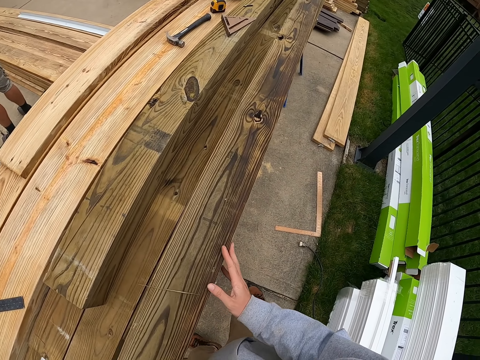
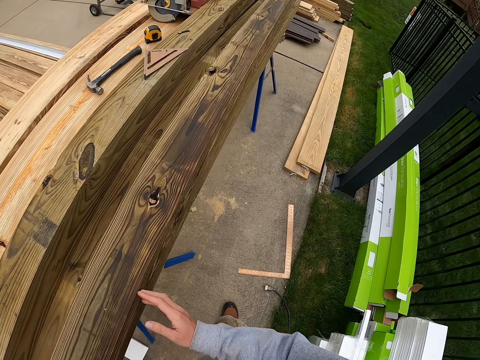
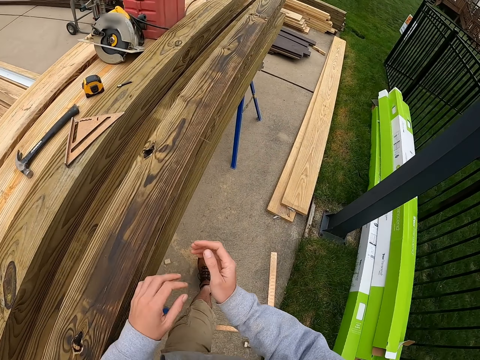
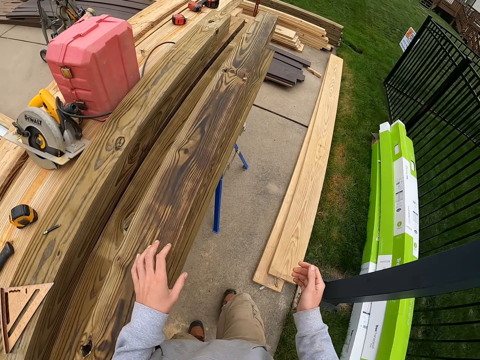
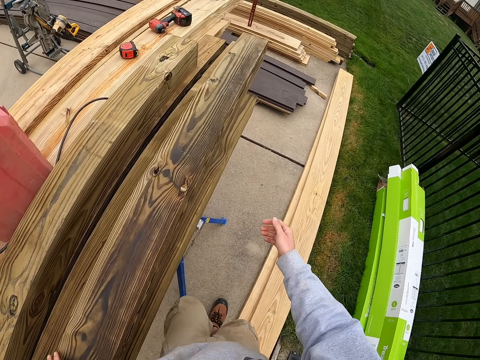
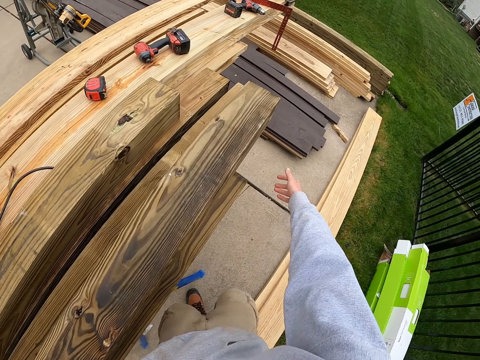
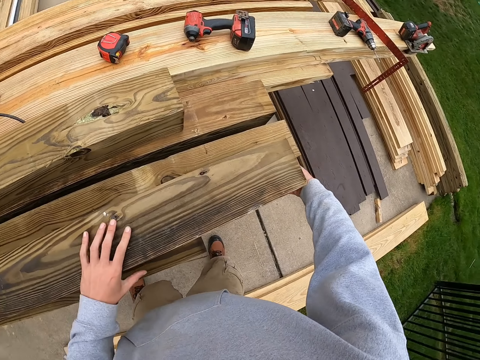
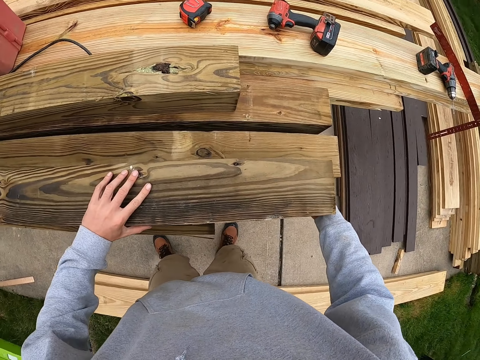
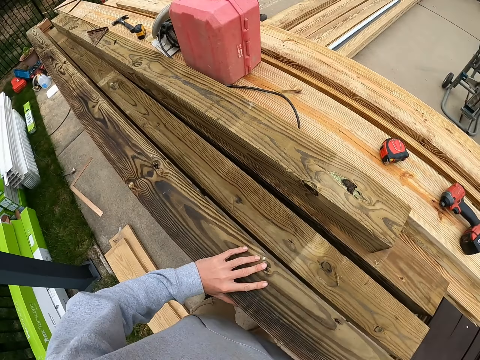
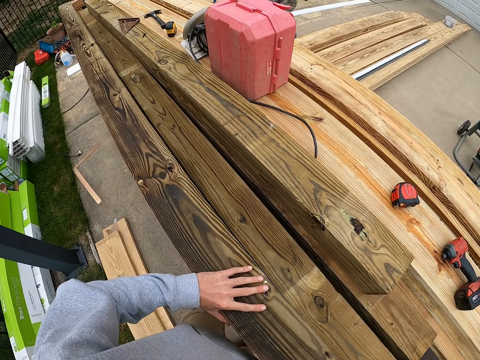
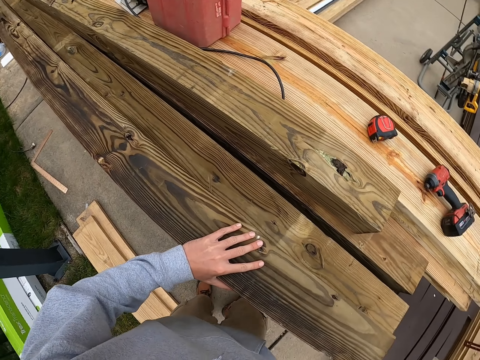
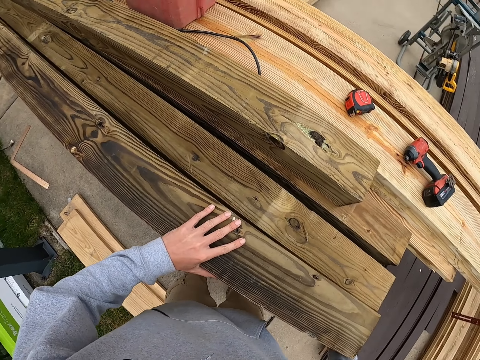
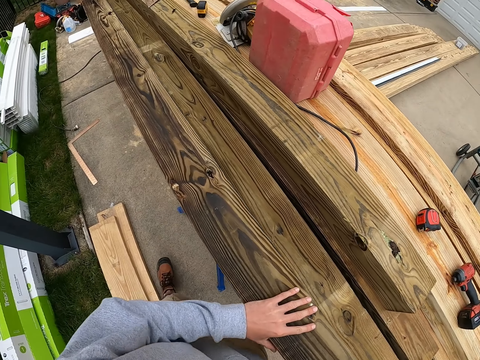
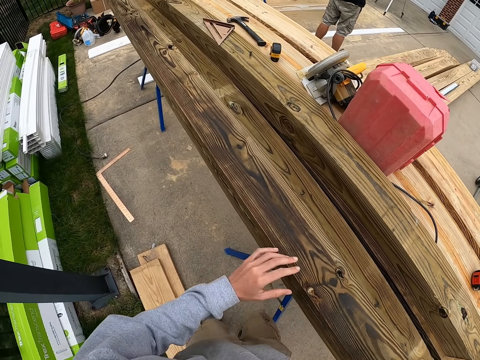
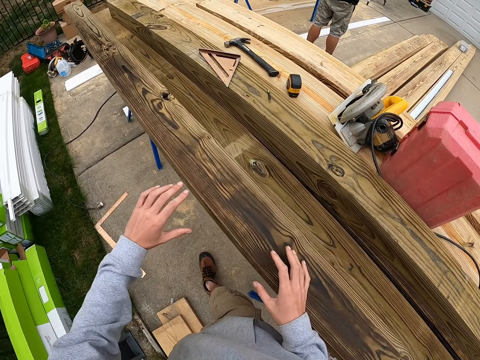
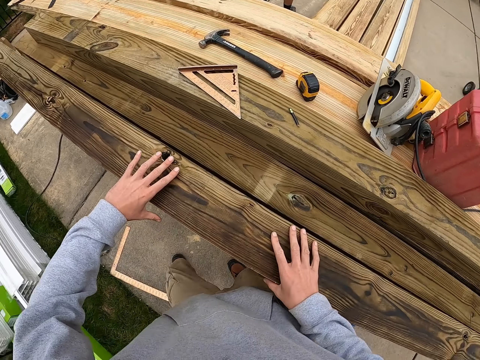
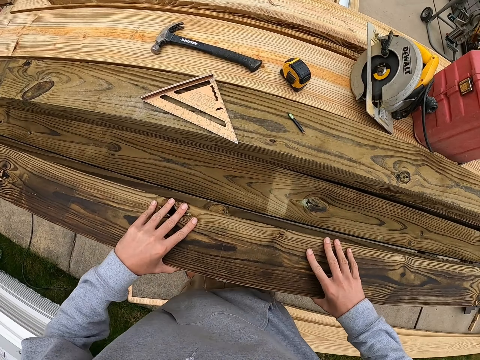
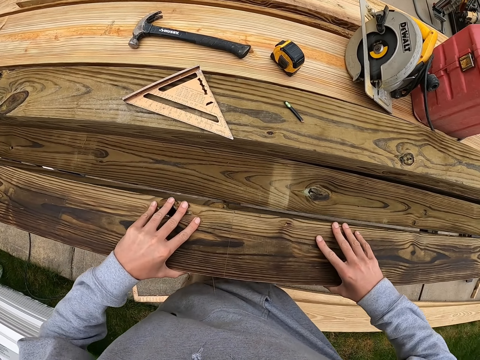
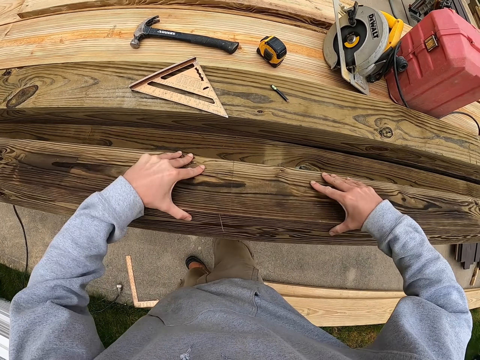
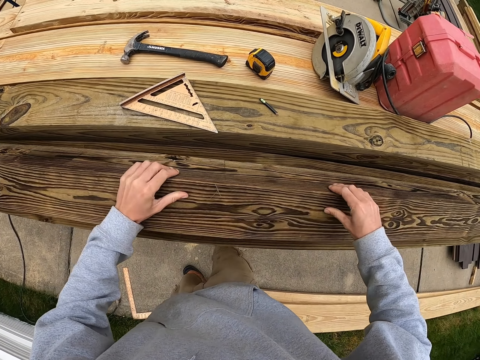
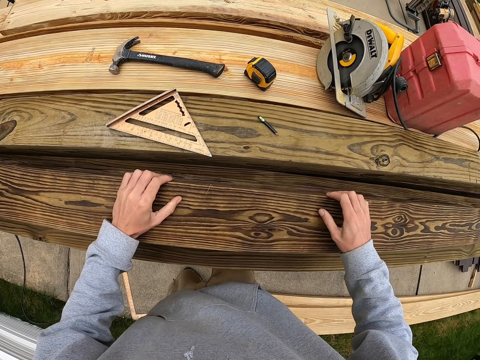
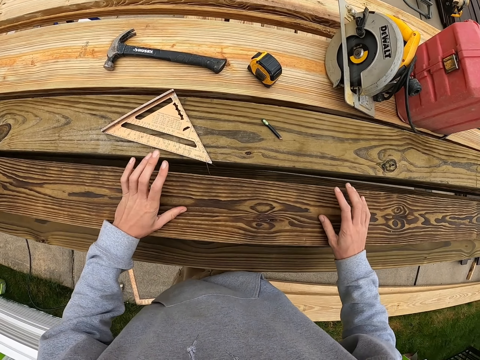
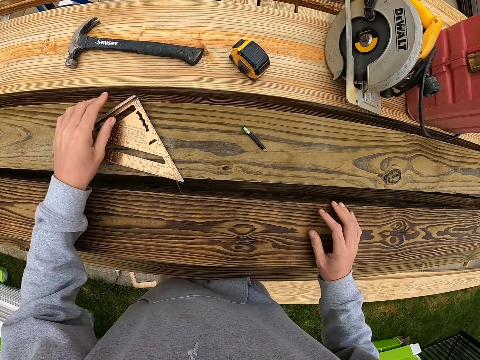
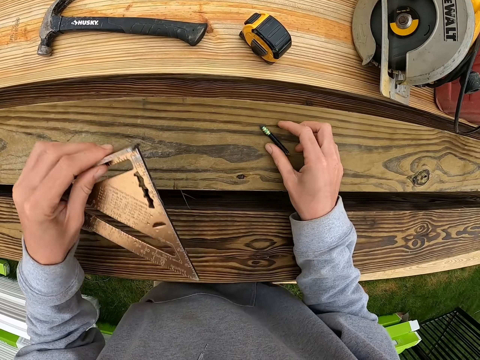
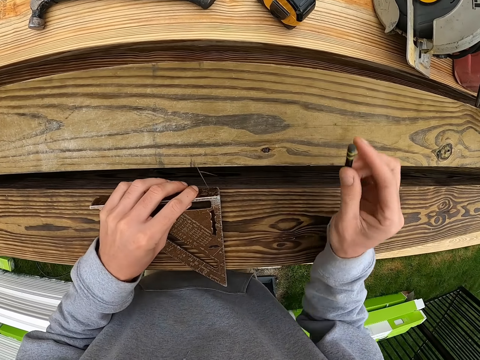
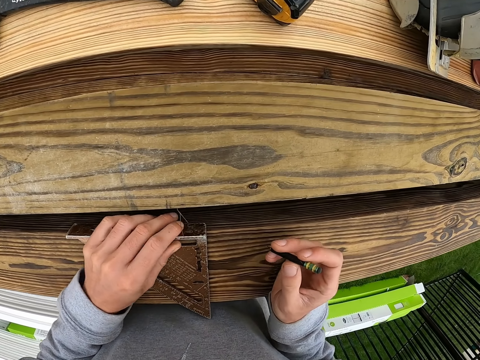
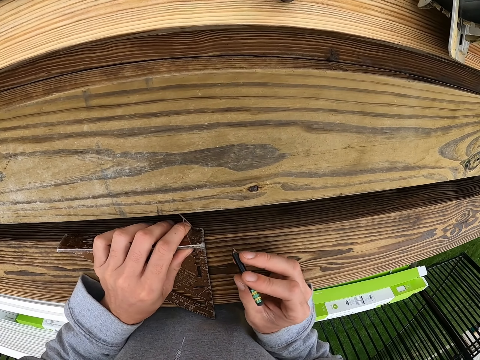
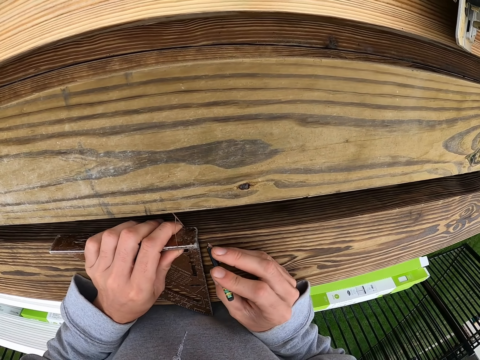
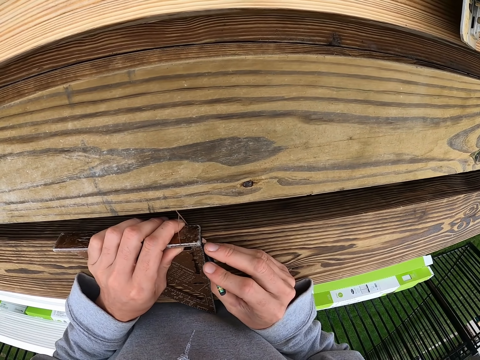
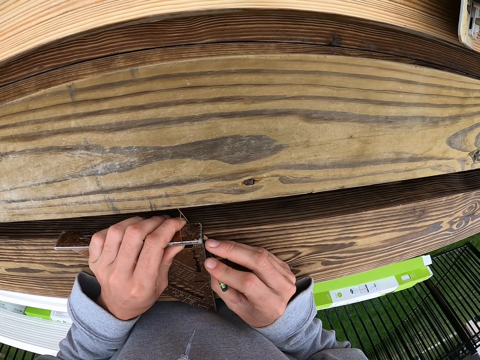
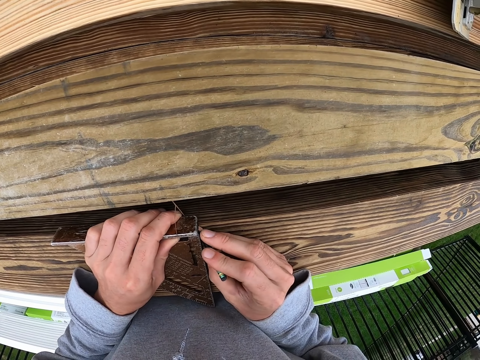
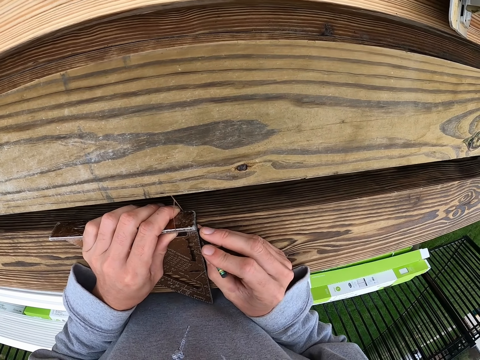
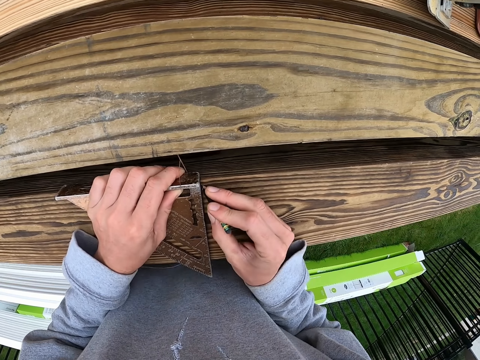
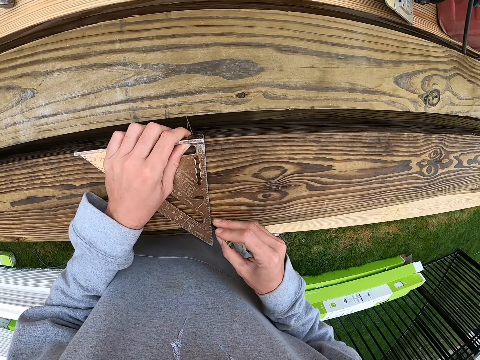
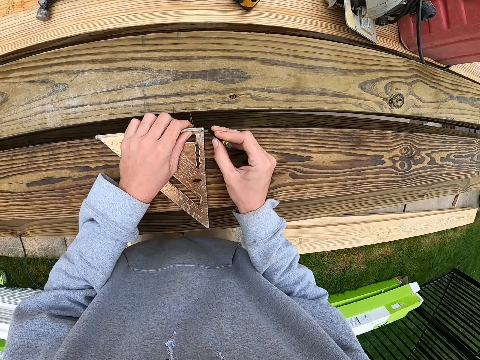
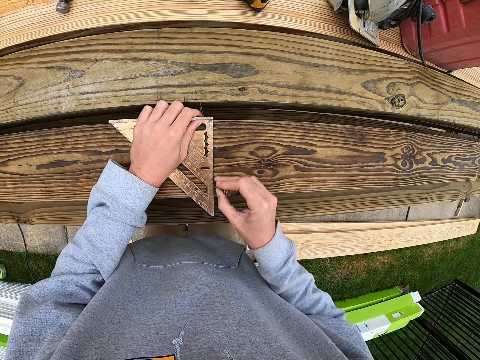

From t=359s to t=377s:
The camera wearer moves the timber. They walk on the floor. They move the timber. They walk on the floor. They move the timber. They pick up the rafter square. They pick up the pencil. They place the rafter square on the timber. They mark the timber with the pencil.

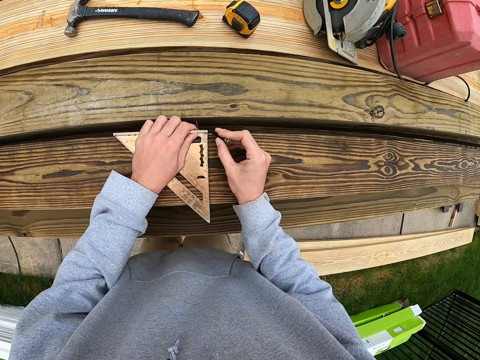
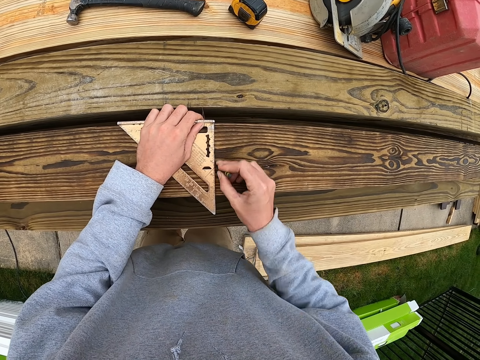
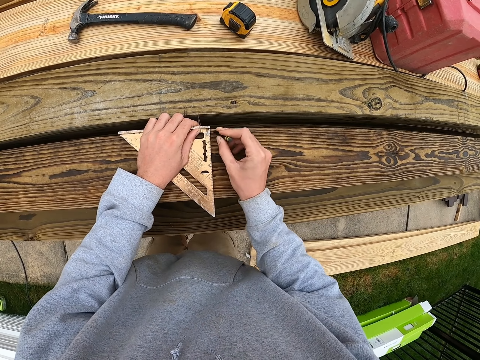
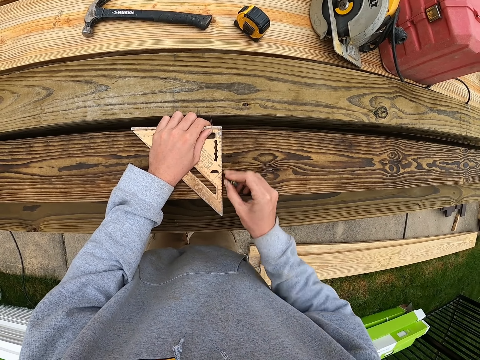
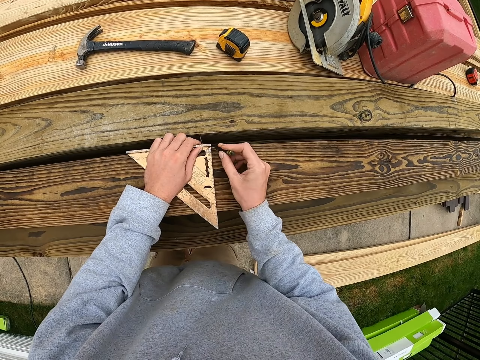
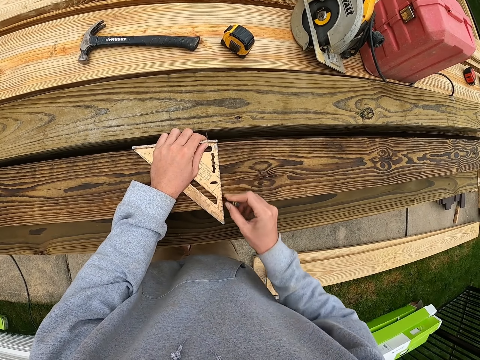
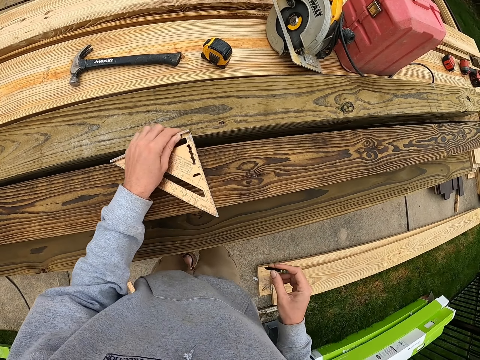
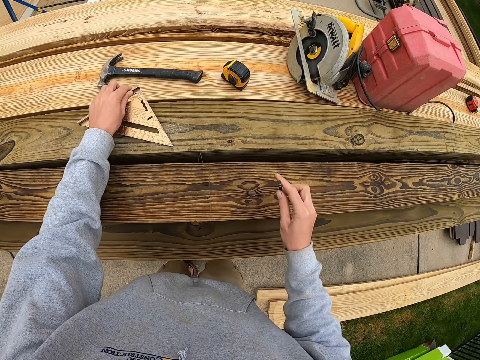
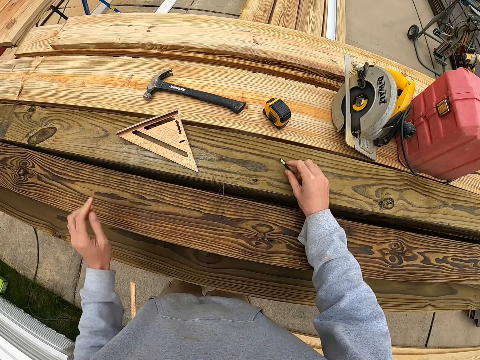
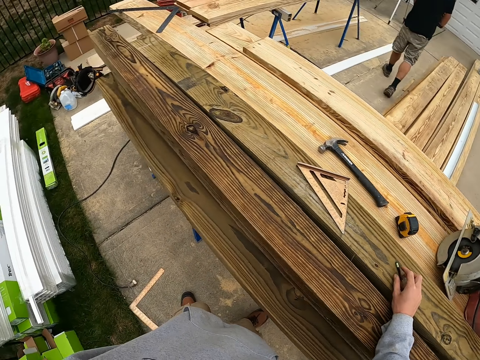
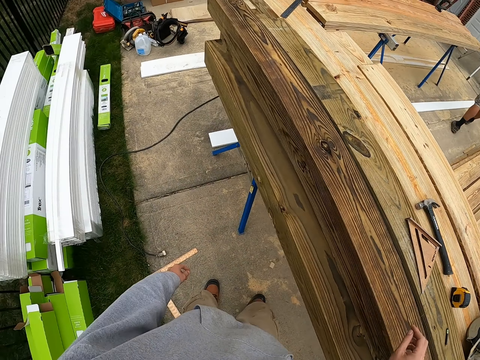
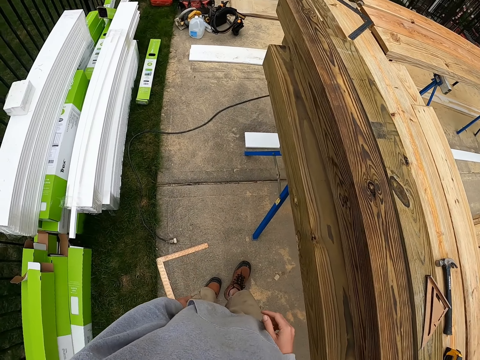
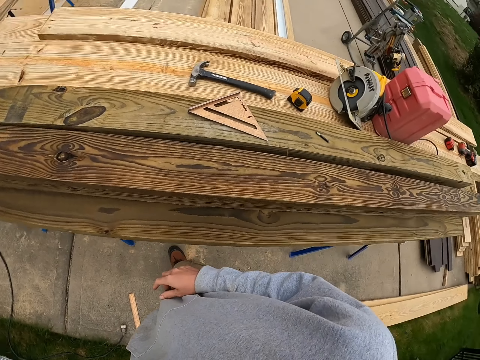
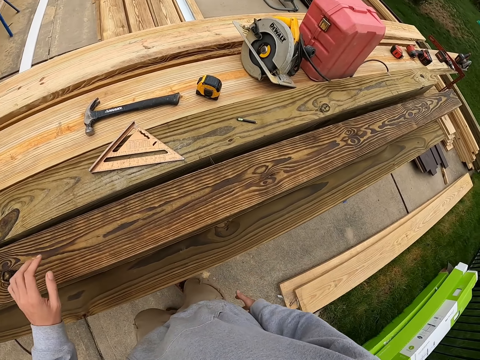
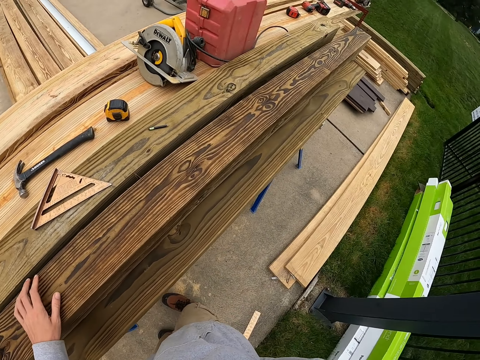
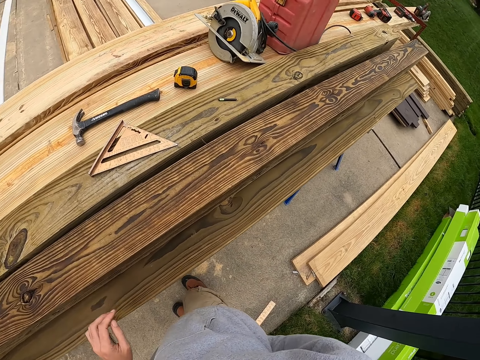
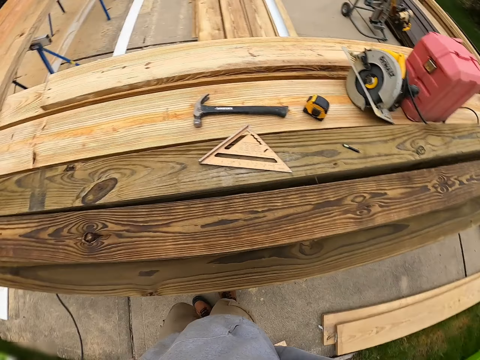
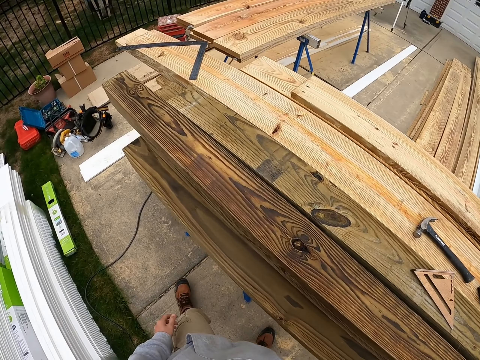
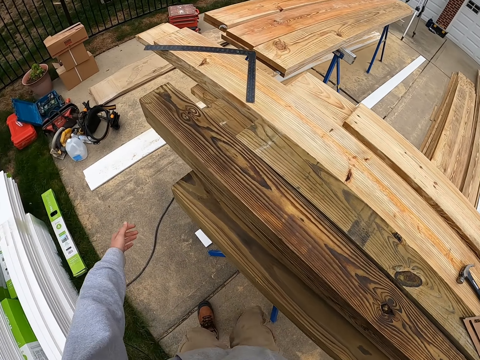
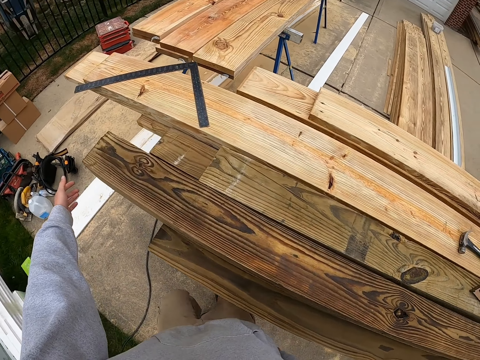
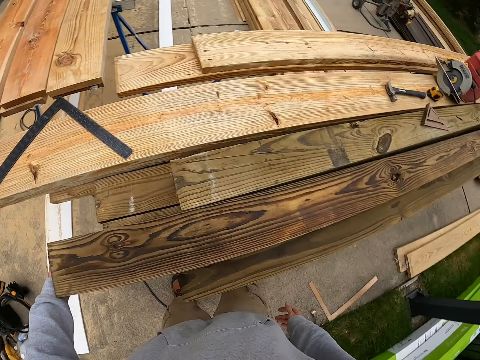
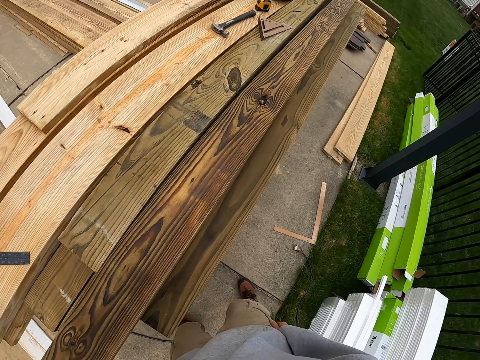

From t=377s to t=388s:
The camera wearer places the rafter square on the timber. They place the pencil on the timber. They walk in their workplace. They turn around. They touch the timber. They walk on the floor.
